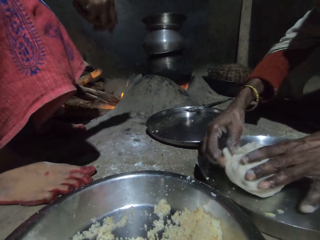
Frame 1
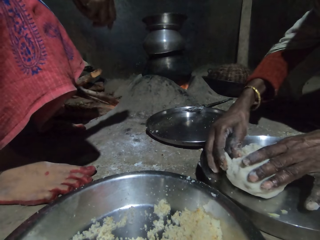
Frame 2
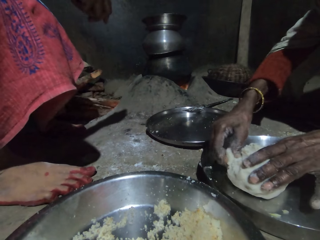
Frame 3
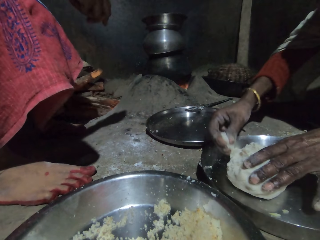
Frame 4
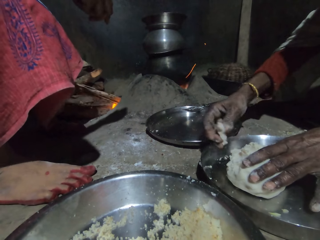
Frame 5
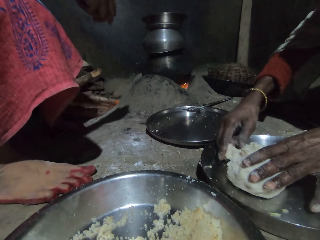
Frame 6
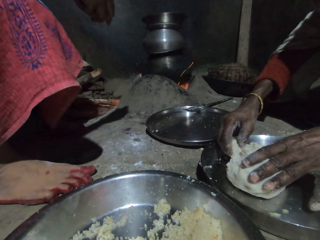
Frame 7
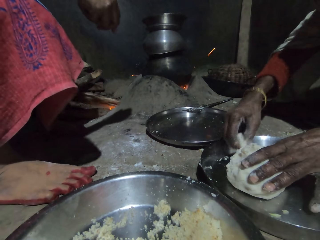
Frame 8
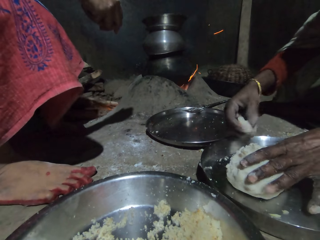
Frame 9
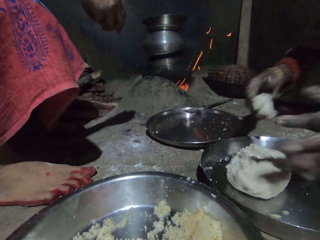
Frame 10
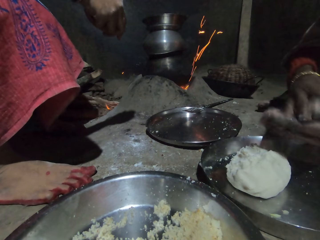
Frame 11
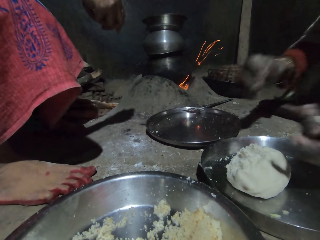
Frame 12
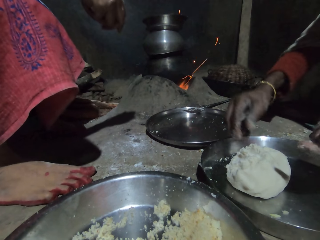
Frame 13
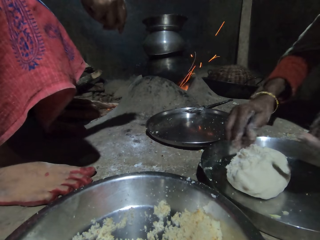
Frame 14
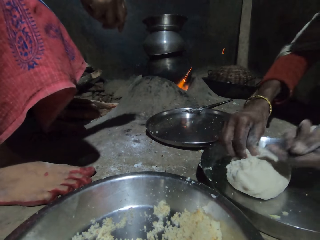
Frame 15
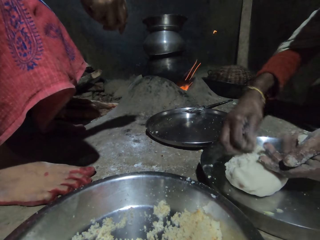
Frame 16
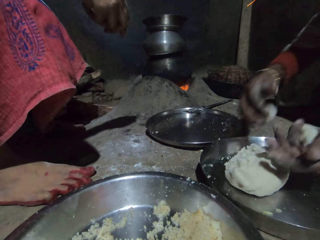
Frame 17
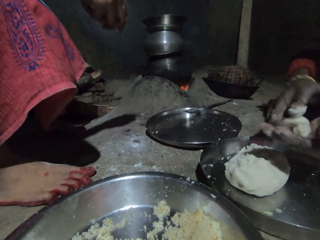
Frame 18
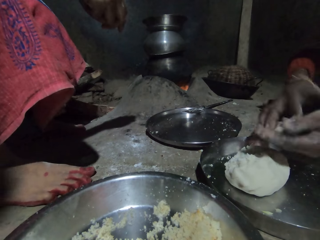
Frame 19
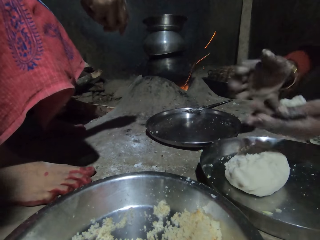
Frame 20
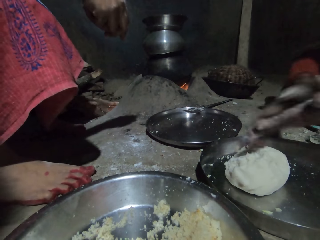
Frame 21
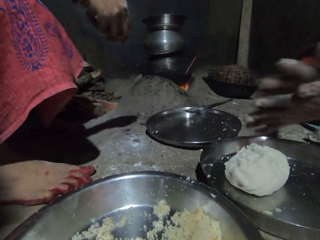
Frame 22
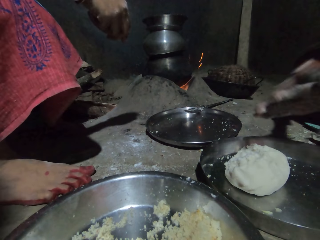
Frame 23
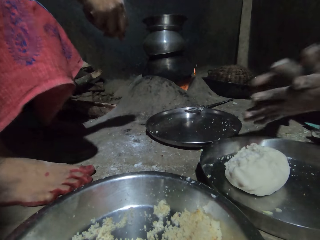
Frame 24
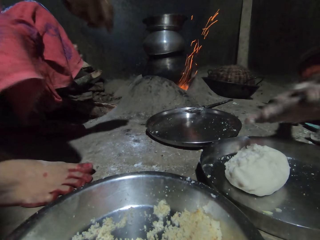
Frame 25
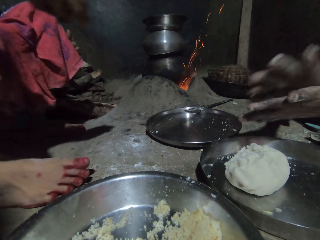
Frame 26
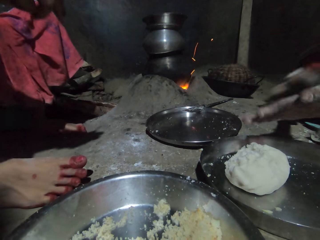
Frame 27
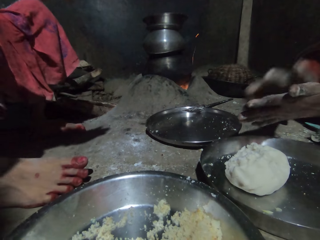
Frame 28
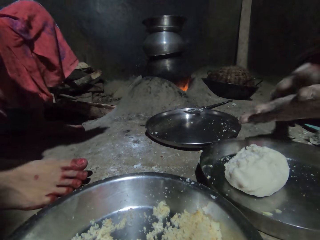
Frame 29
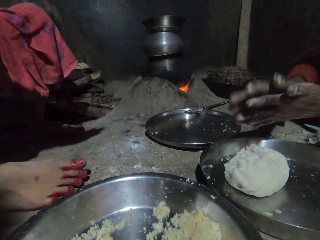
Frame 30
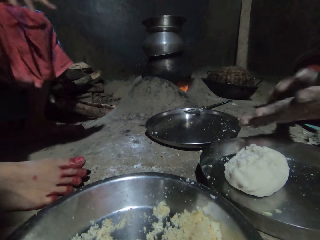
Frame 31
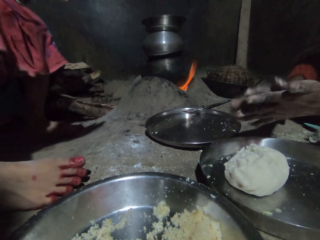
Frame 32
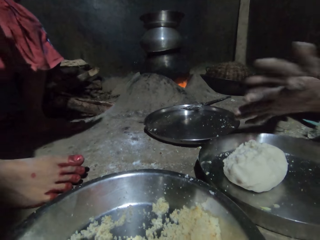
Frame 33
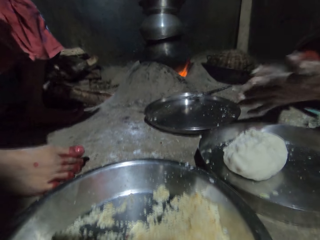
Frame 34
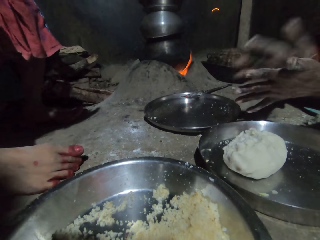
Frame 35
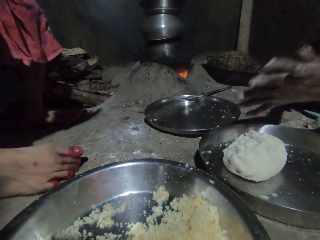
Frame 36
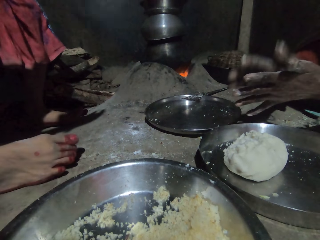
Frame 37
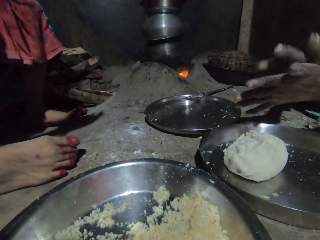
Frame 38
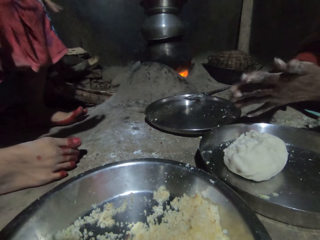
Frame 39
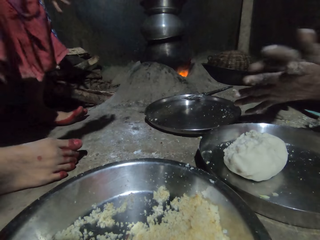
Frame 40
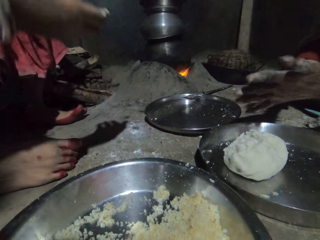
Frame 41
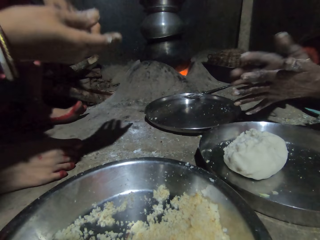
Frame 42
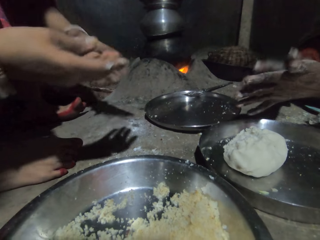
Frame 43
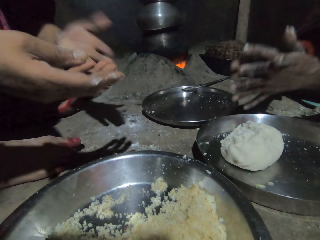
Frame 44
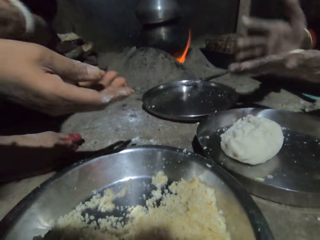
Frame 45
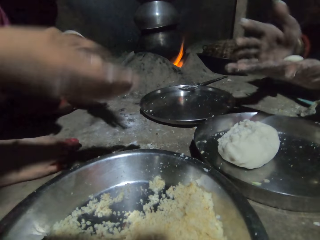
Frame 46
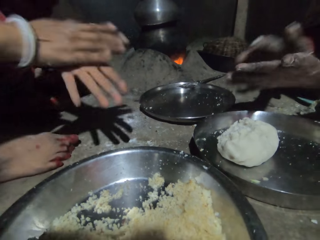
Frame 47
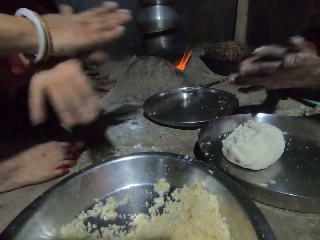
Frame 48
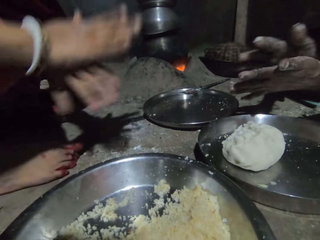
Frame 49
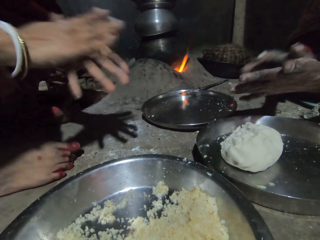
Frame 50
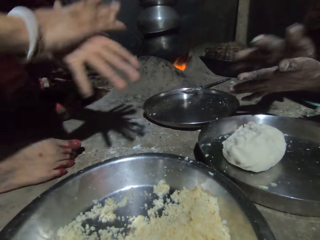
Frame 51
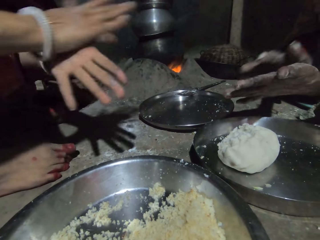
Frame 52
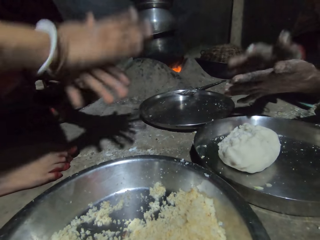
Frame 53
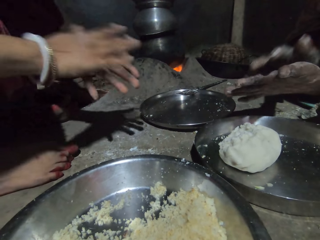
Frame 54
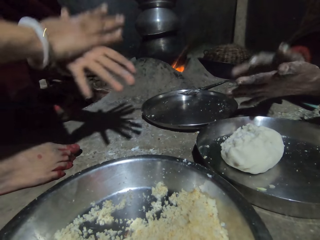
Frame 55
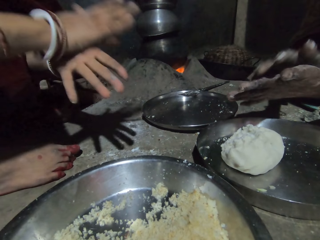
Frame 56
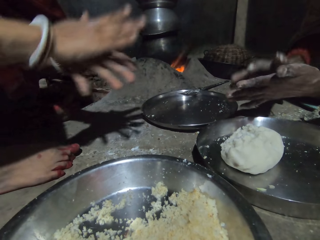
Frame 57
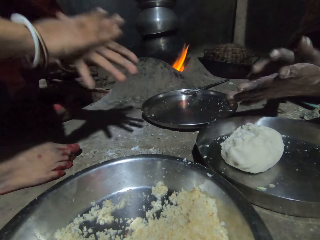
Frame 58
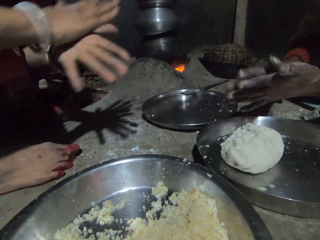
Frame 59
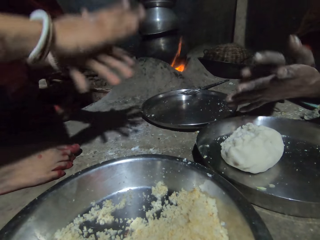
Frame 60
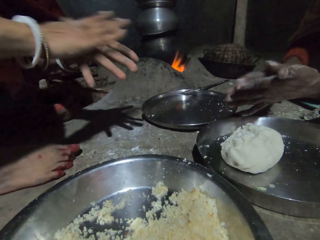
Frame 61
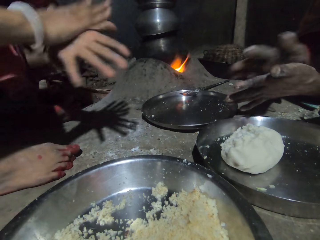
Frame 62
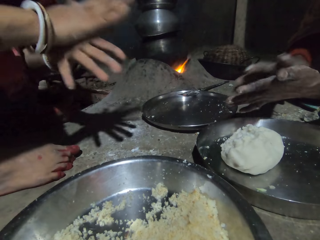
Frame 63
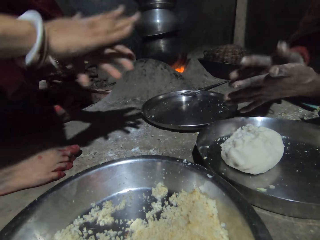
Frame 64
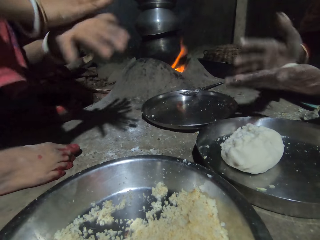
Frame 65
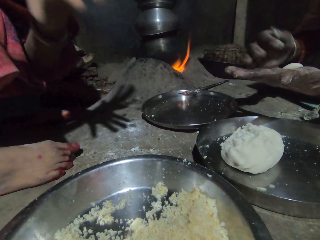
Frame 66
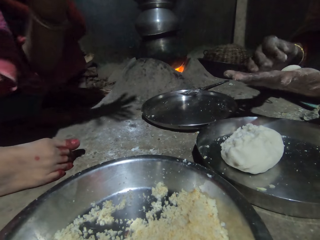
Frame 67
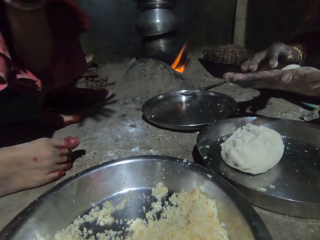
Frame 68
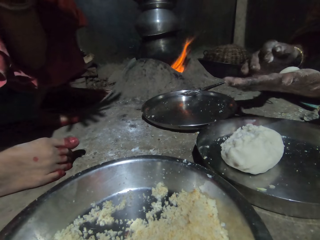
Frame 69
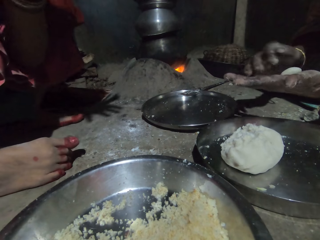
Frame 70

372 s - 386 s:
A woman cuts dough. She scoops the dough and passes the dough piece to the left hand. She scoops the dough, passes the dough piece to the left hand, and kneads the dough piece. She rolls the dough. Another woman wipes the hand. The other woman rolls the dough and kneads the dough piece.

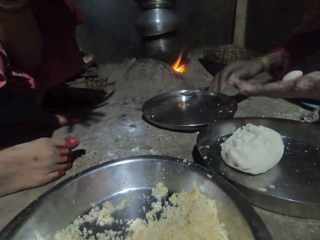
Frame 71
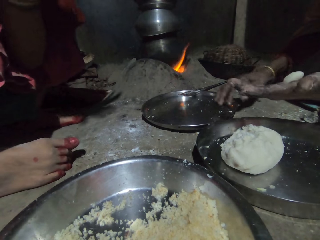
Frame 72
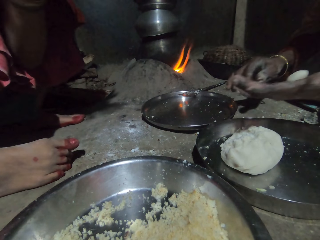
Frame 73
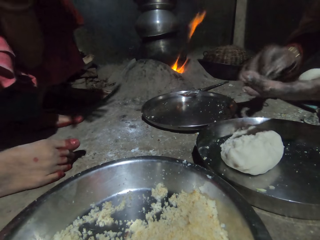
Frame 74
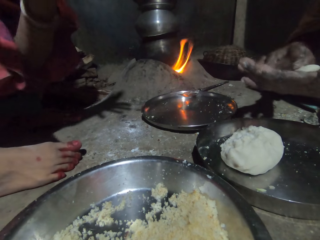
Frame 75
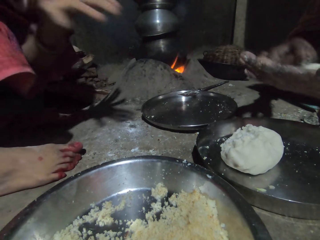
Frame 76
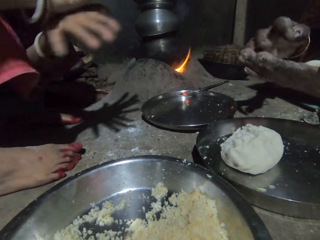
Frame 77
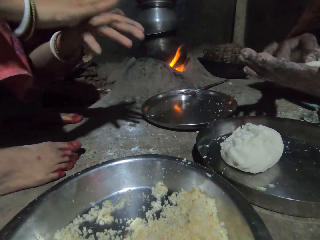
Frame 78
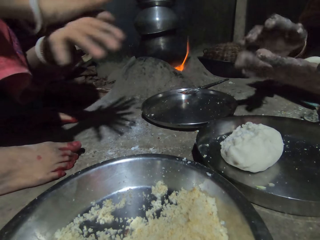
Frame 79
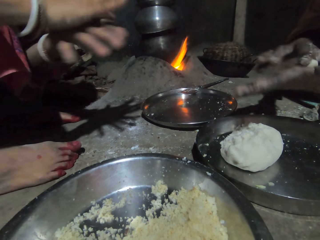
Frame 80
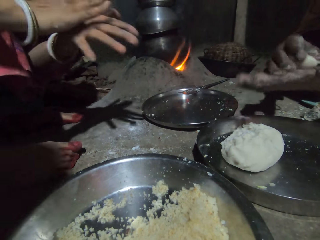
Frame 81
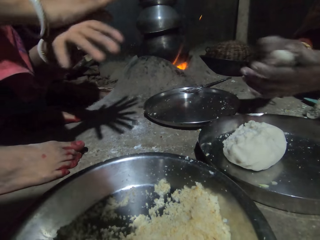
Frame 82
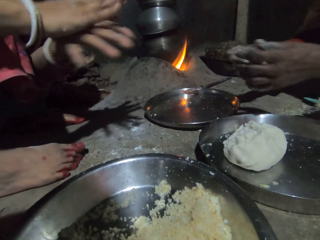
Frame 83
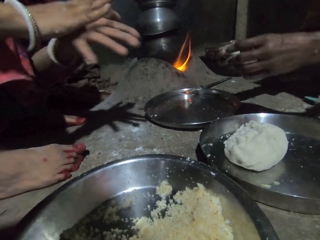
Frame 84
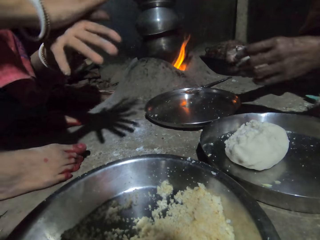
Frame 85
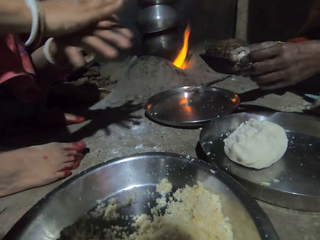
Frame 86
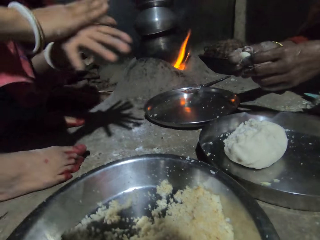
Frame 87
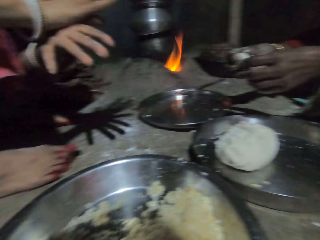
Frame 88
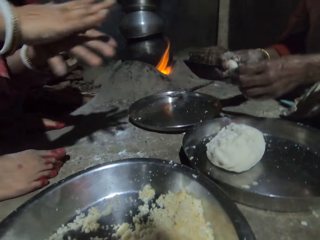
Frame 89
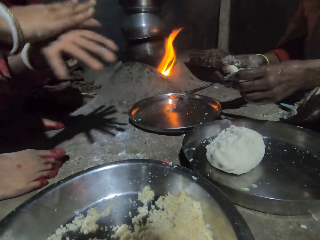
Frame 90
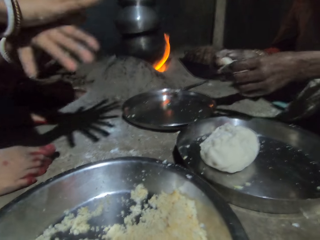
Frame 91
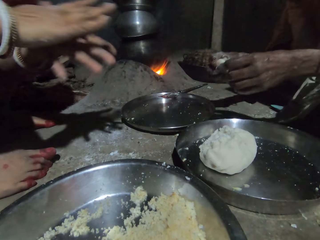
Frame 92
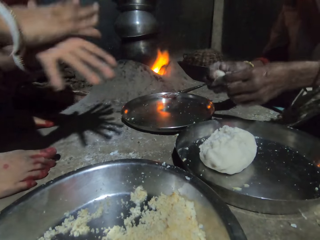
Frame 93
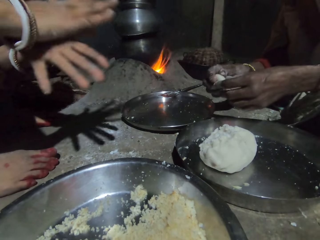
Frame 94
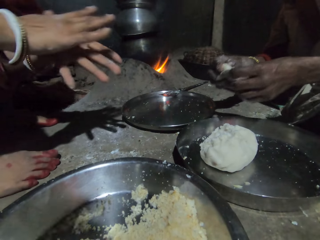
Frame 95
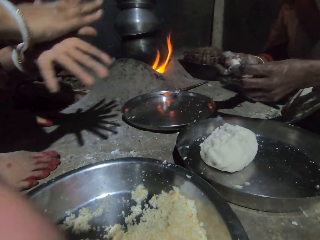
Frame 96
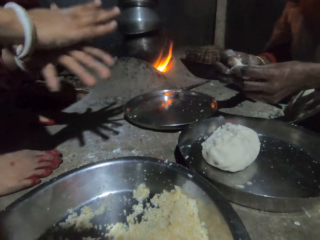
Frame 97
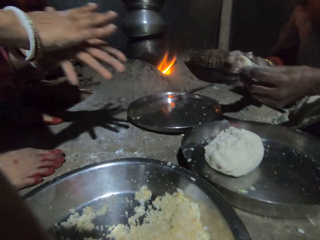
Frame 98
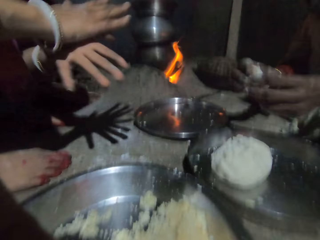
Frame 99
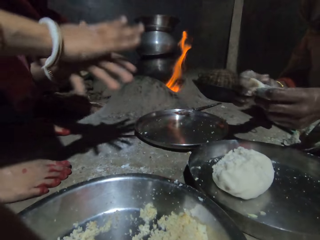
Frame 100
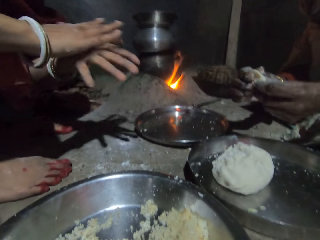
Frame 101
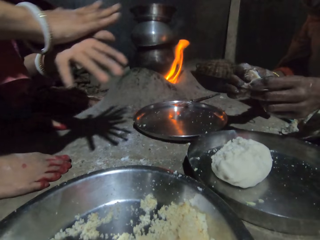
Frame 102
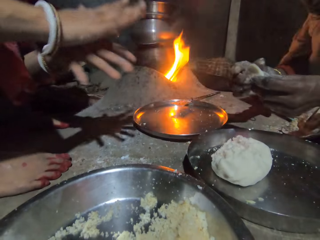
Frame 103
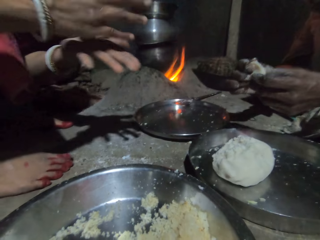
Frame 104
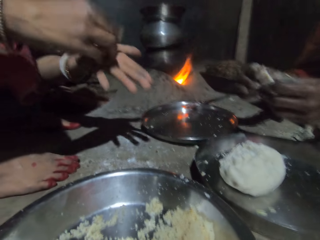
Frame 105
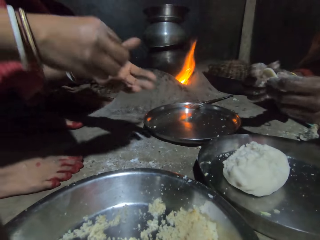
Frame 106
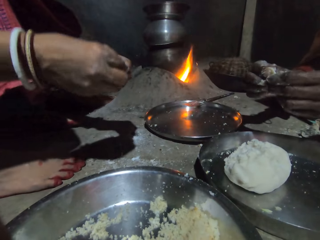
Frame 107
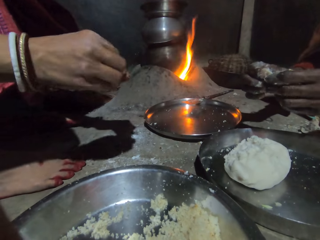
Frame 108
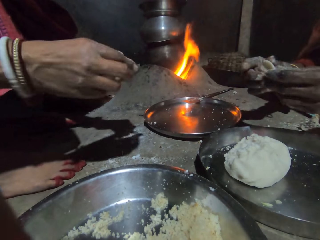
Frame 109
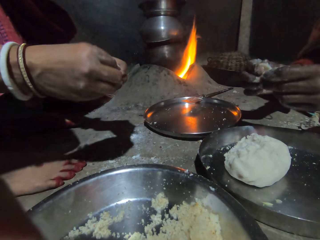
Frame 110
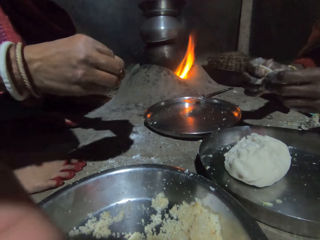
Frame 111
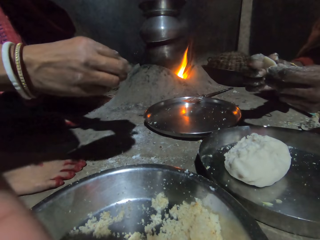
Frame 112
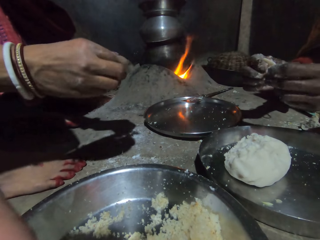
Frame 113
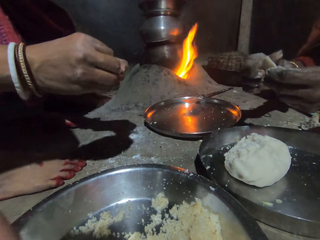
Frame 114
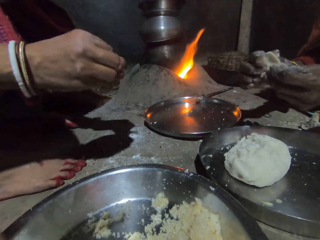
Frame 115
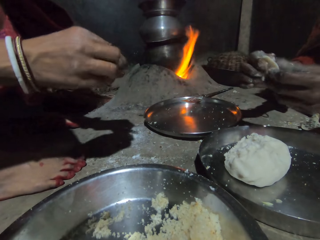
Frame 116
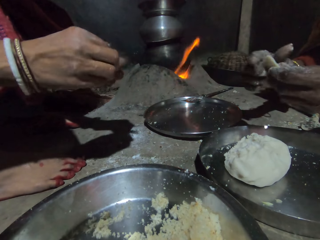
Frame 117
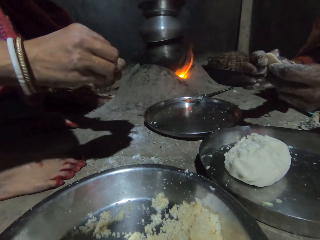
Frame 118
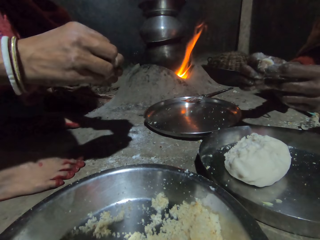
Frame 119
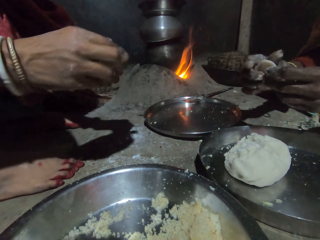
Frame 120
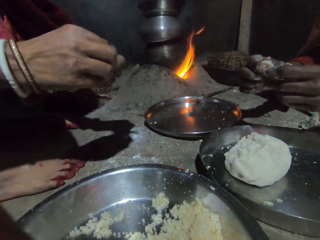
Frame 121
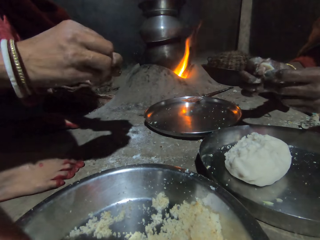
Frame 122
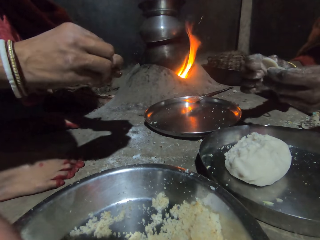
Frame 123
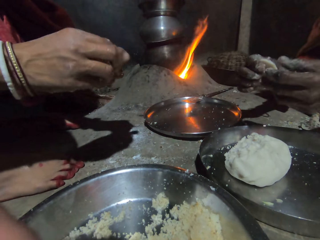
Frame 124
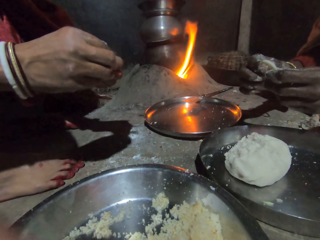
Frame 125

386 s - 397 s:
A woman shapes dough. Another woman shapes the dough.
